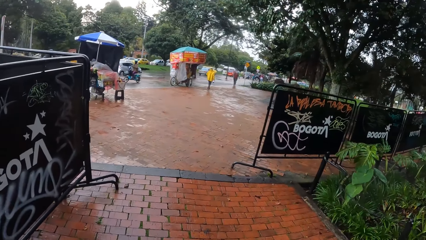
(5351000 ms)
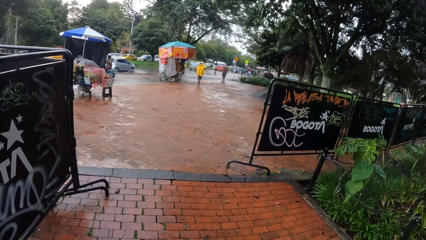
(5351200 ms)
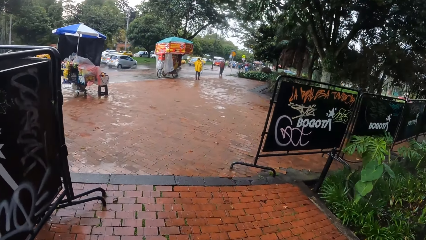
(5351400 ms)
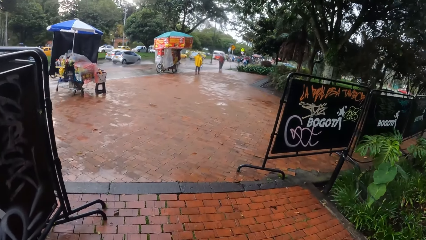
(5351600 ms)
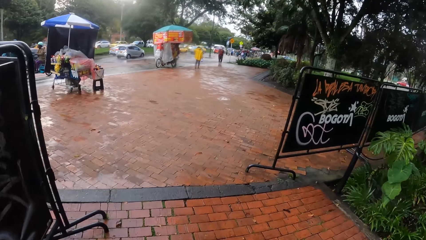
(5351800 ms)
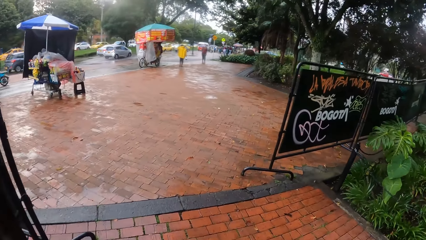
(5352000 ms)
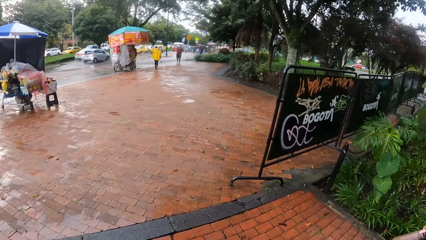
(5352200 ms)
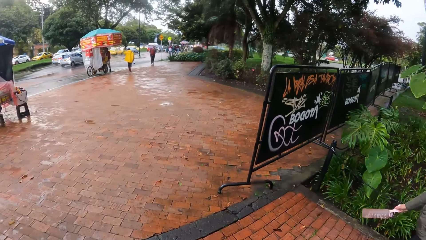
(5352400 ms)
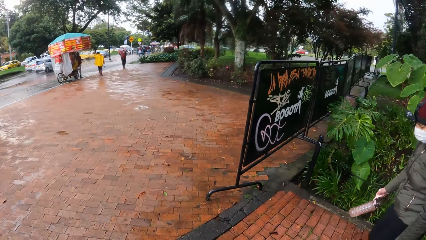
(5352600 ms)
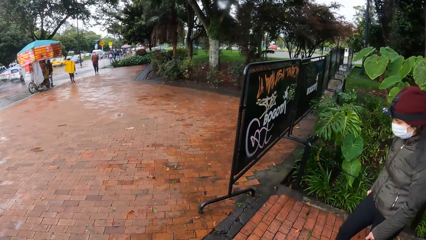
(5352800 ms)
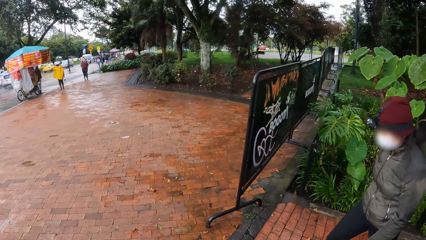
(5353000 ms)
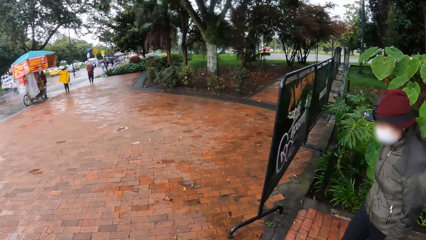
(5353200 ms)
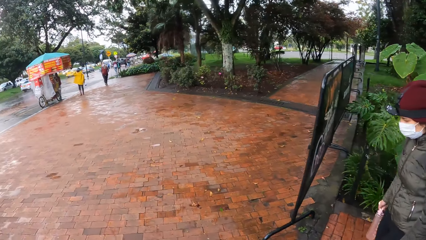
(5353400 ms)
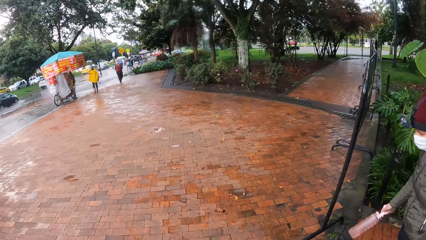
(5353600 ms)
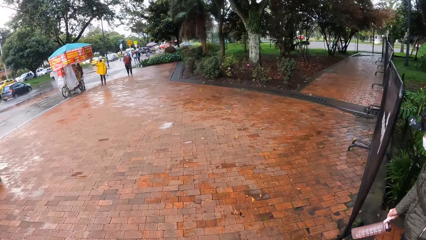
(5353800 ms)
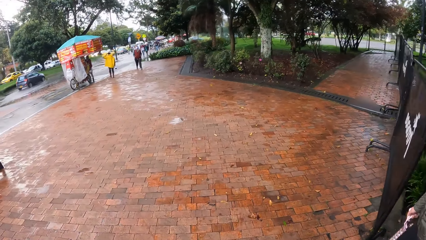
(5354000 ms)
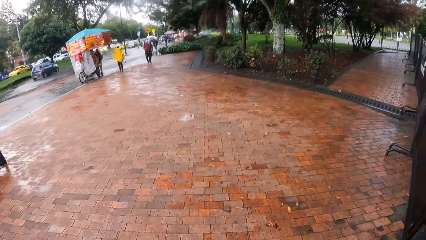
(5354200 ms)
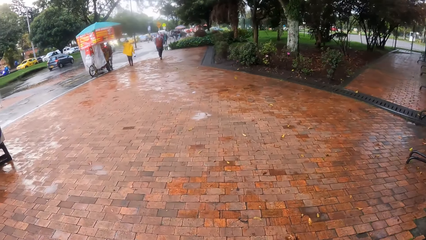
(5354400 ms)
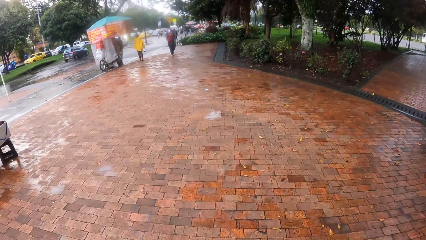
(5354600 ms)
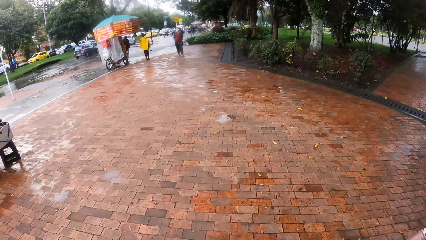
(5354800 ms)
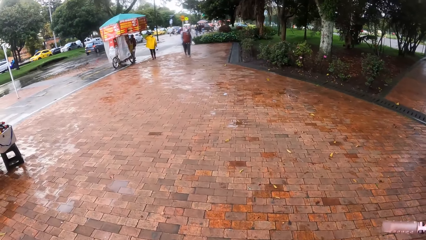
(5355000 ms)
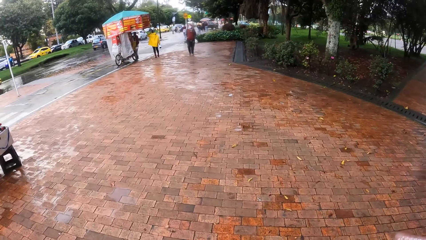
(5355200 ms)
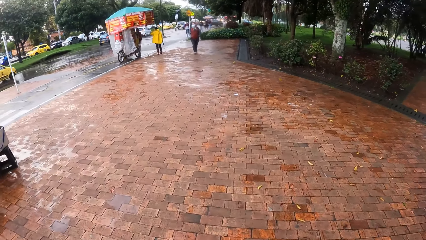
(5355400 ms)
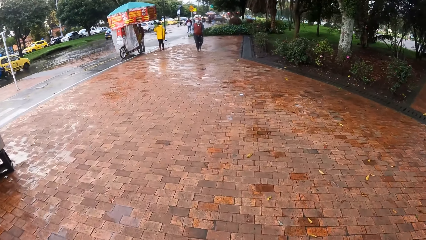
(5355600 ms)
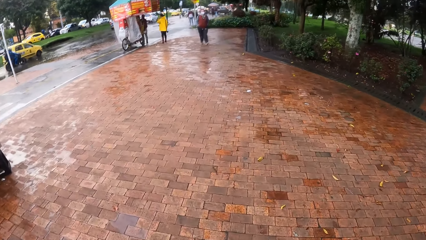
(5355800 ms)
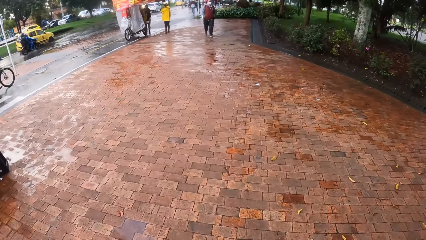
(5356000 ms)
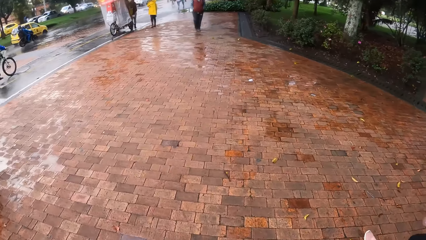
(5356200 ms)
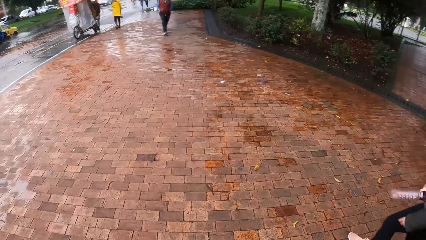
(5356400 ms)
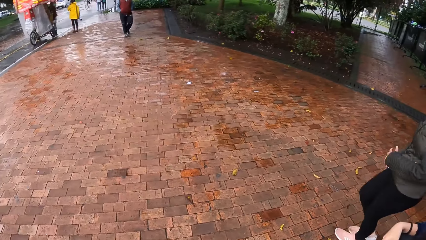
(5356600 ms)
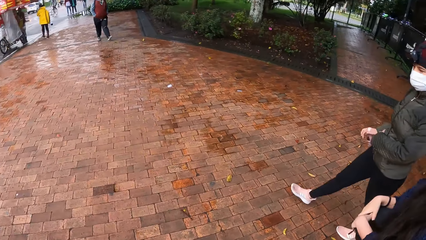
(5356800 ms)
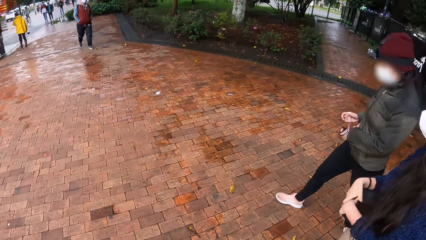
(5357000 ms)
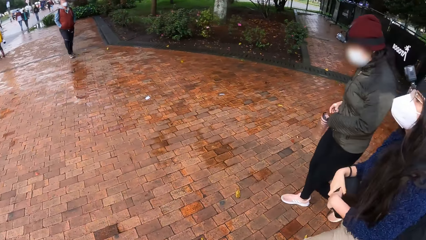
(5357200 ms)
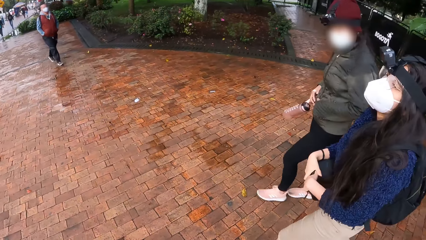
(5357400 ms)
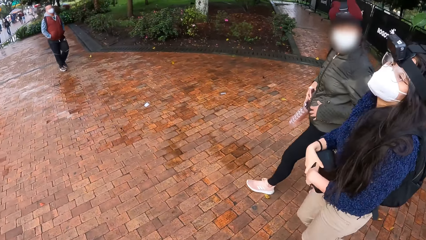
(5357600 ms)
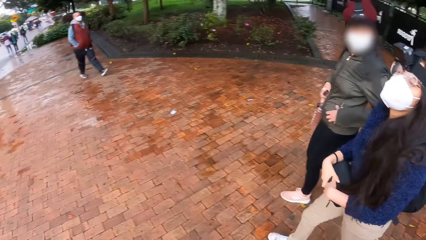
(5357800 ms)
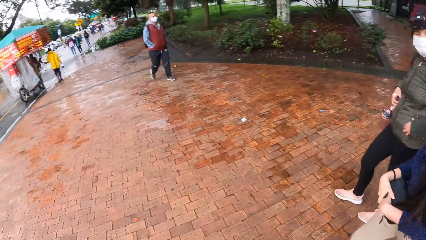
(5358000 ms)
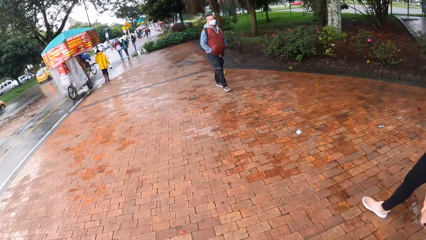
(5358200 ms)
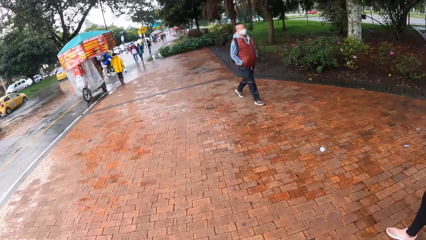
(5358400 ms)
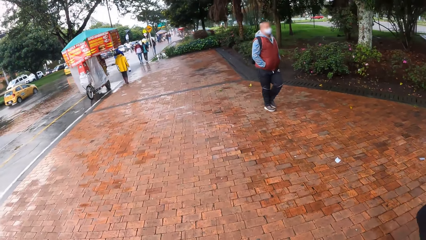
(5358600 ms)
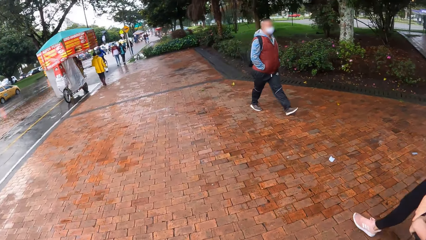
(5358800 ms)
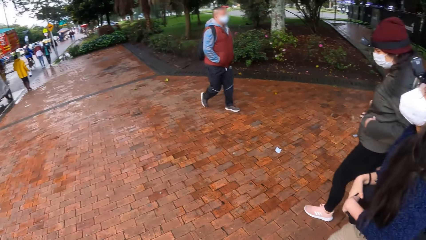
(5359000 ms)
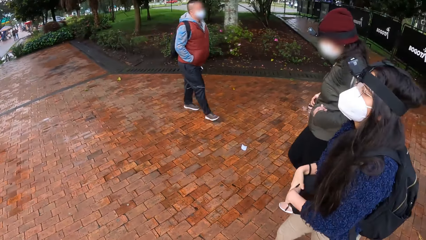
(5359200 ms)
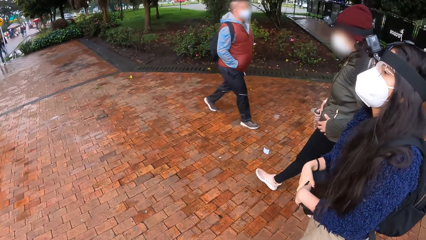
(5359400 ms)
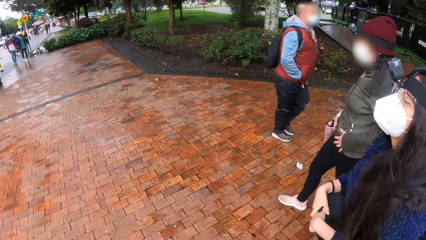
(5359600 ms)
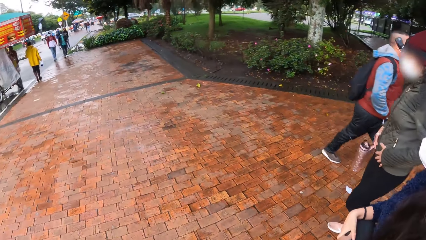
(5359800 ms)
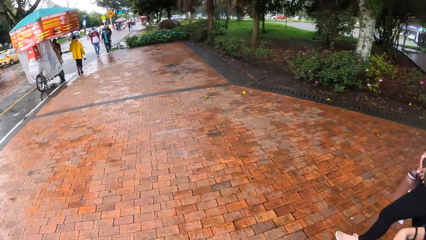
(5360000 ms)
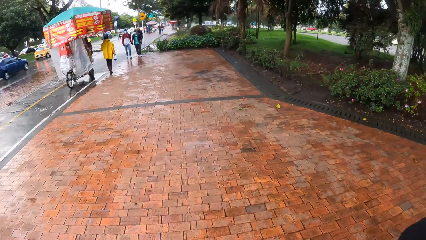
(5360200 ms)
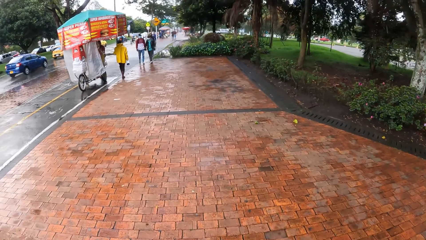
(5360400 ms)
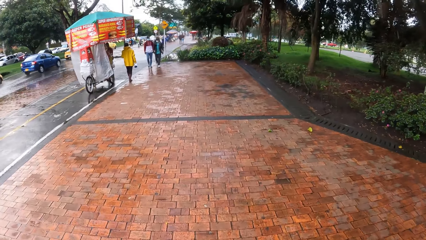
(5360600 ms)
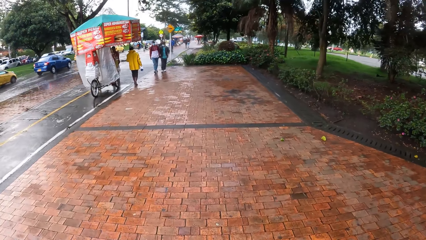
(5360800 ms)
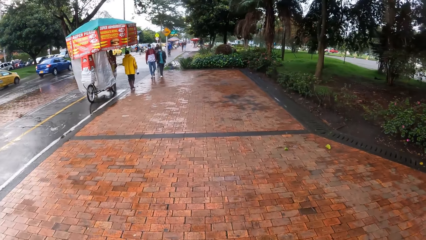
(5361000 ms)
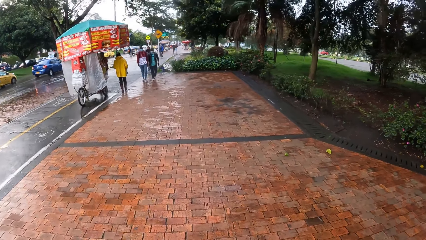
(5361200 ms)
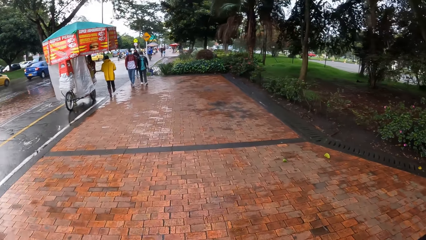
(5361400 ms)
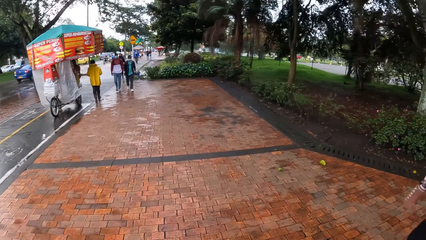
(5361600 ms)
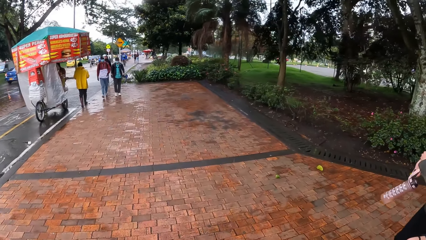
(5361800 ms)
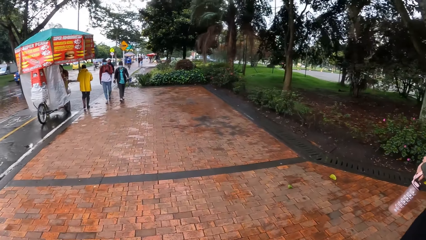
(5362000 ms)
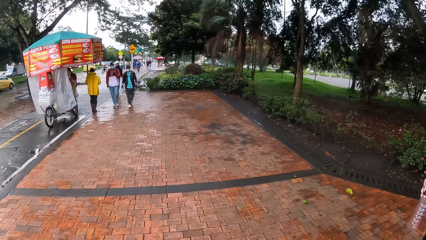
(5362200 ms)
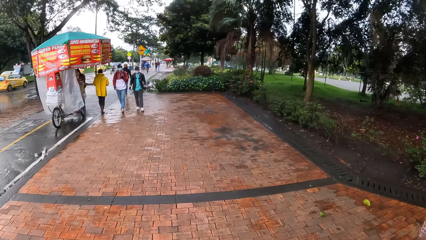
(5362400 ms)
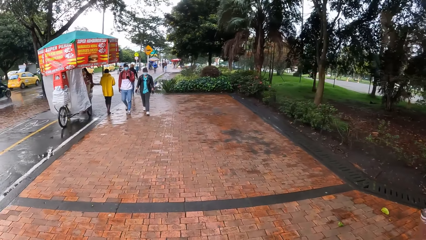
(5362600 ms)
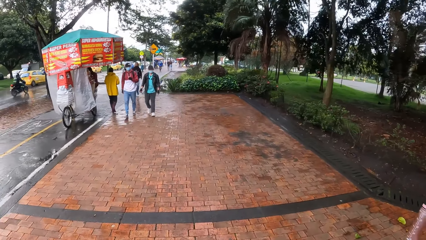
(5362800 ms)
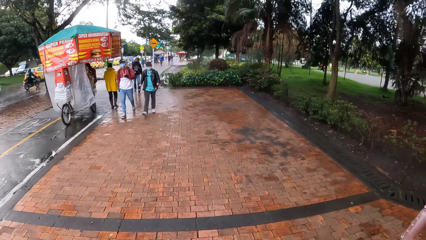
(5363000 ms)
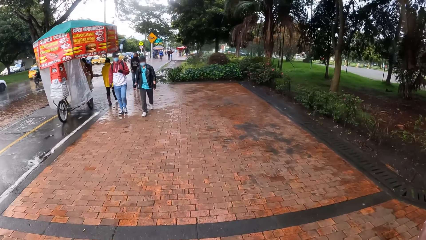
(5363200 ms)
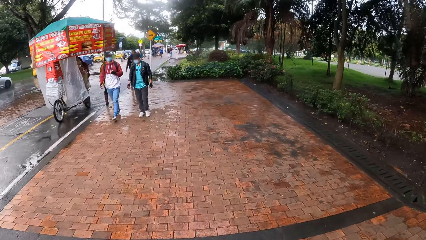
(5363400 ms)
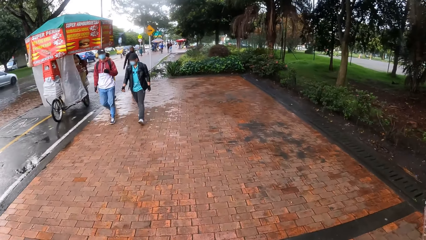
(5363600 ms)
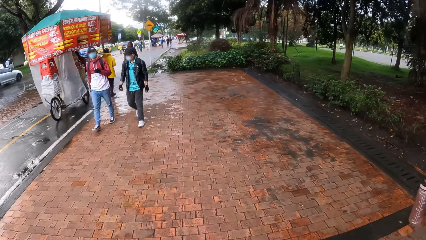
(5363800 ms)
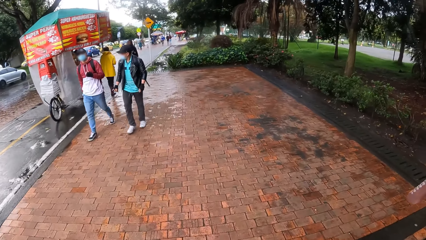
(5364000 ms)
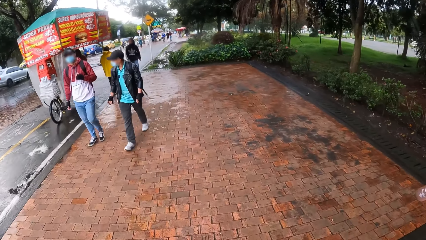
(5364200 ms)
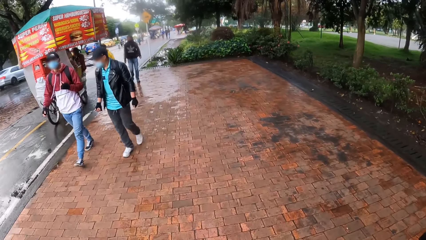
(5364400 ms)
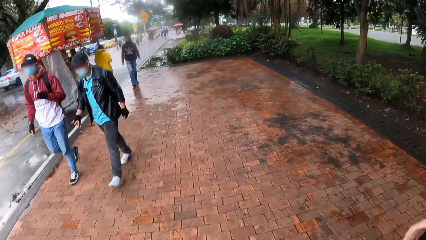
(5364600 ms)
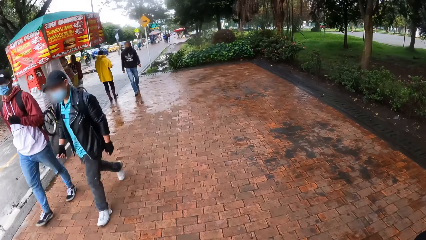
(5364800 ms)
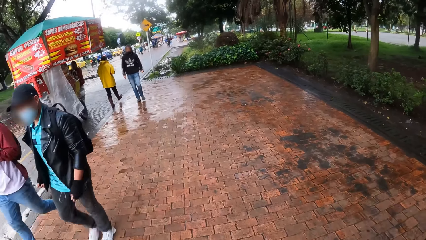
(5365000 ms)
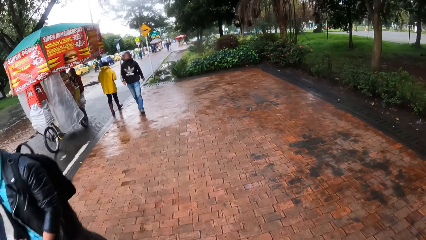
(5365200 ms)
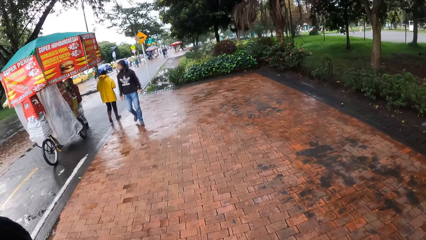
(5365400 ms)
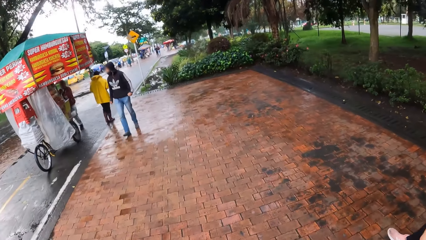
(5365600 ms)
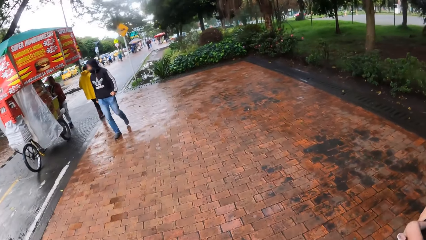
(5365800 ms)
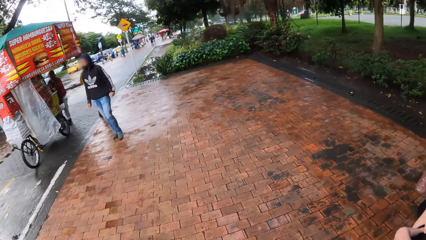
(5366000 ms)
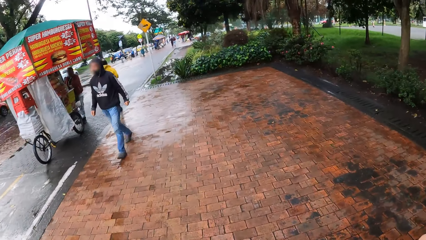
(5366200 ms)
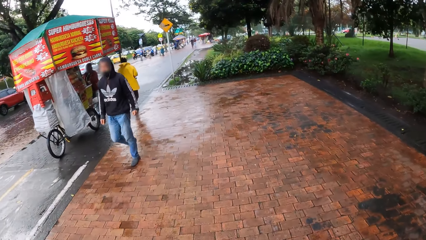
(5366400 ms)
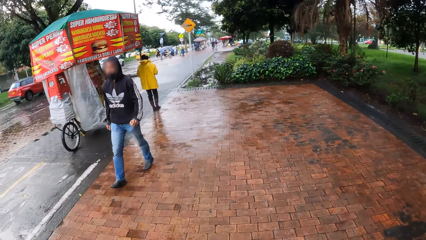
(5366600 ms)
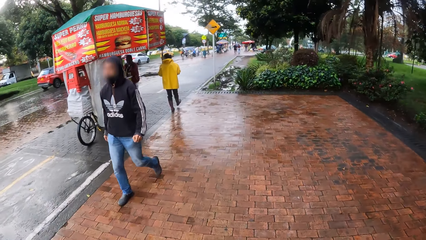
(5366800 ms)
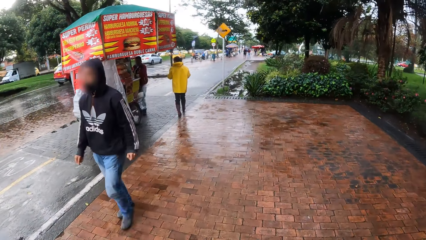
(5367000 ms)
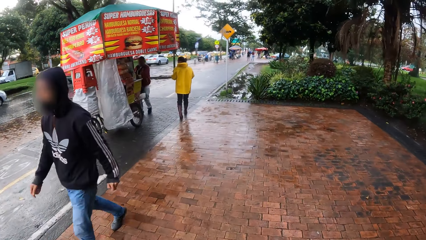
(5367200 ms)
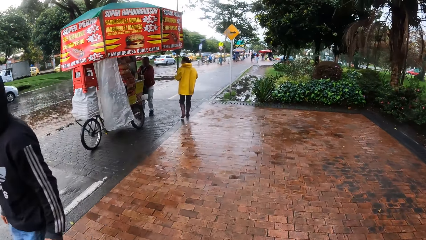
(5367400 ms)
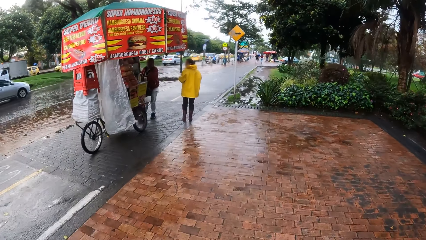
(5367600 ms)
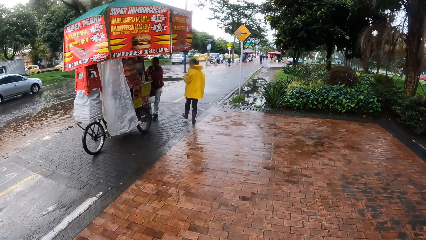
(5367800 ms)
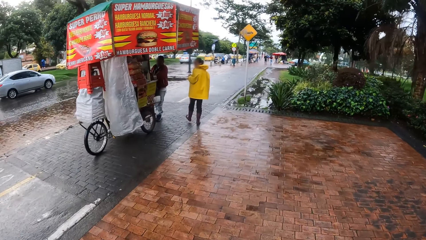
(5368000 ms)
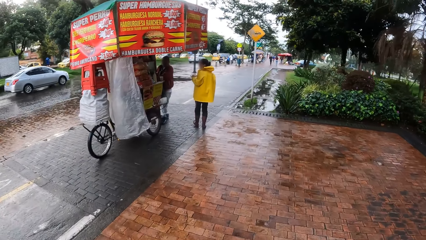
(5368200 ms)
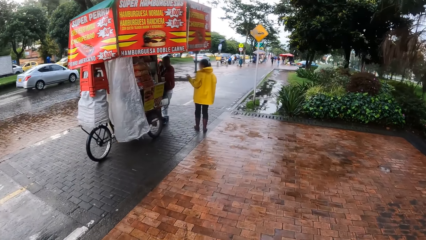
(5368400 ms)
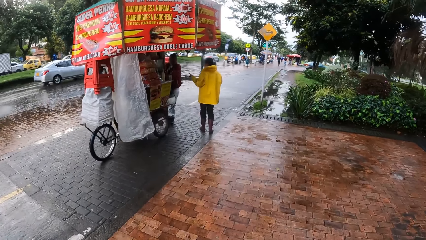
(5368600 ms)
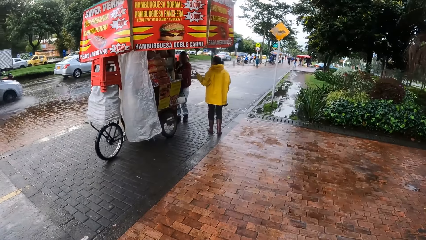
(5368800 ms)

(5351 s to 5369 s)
The camera wearer walks towards the road. They walk out of the park with the group of people.
